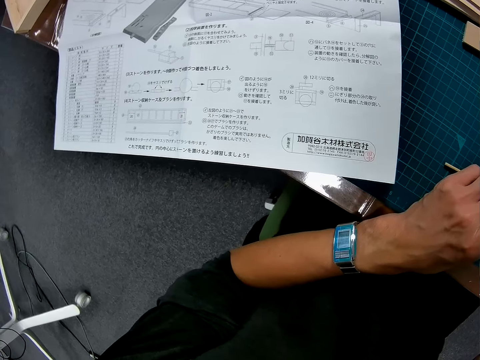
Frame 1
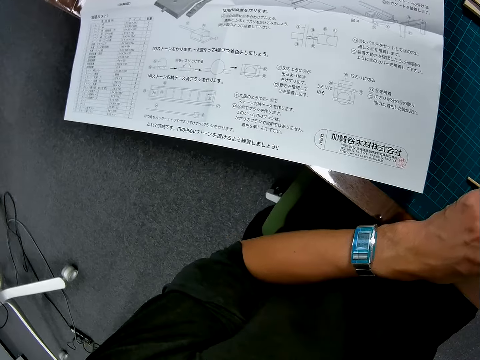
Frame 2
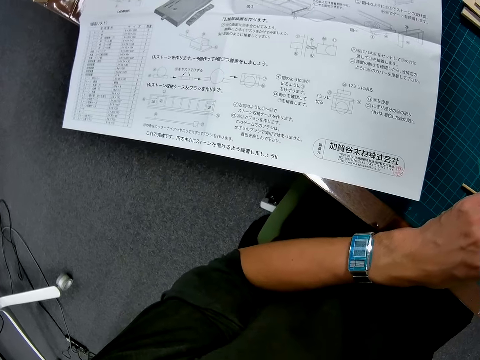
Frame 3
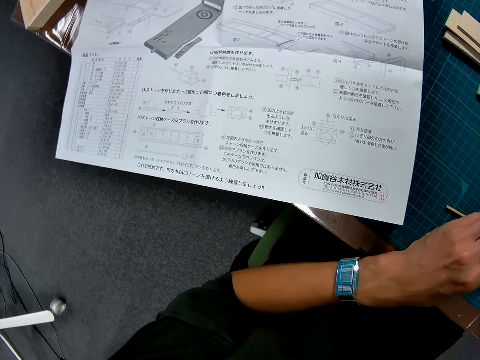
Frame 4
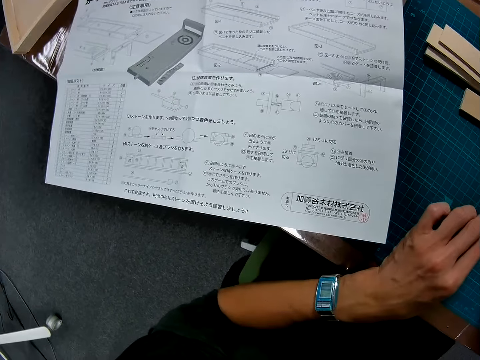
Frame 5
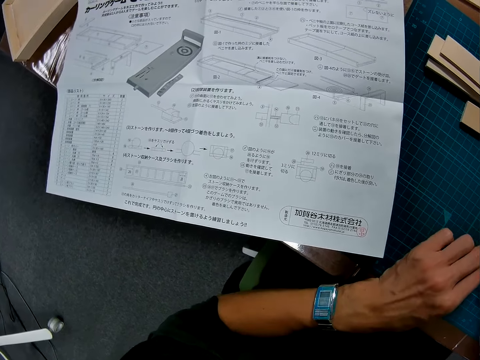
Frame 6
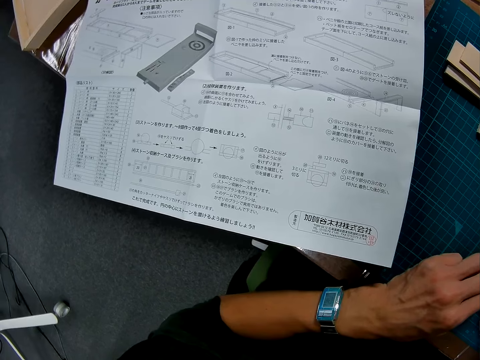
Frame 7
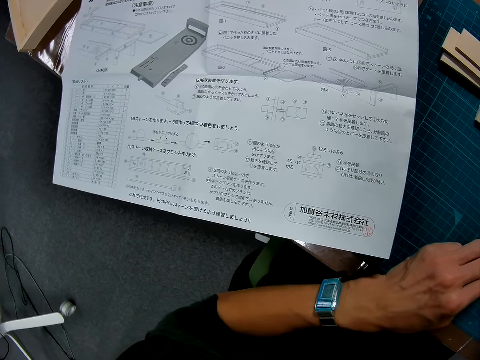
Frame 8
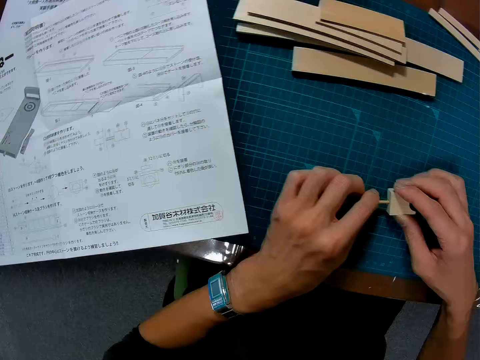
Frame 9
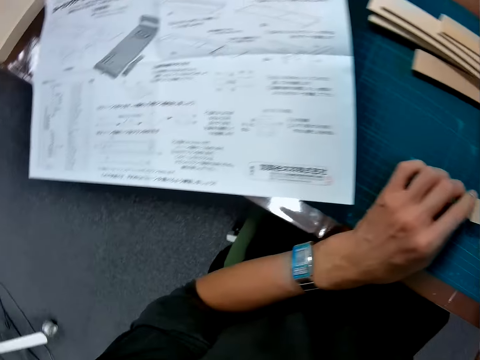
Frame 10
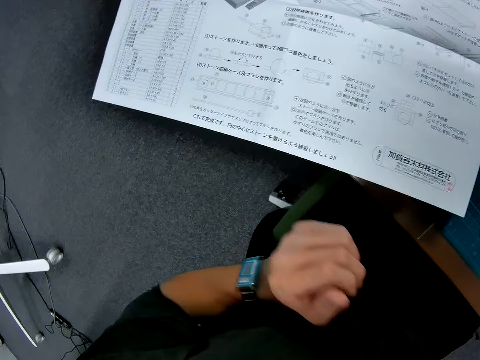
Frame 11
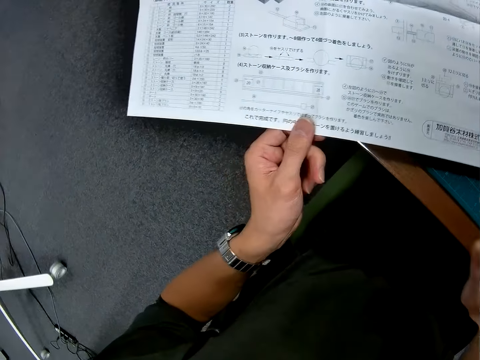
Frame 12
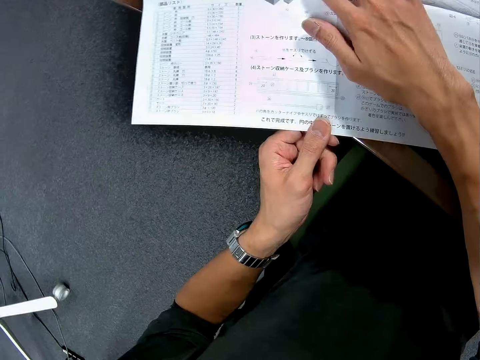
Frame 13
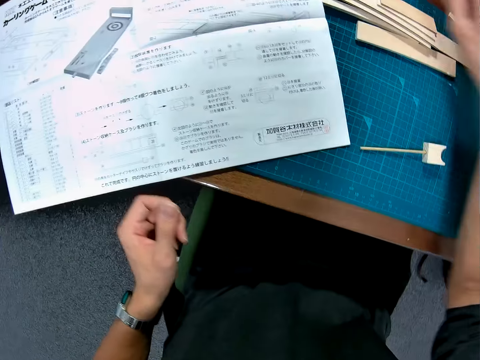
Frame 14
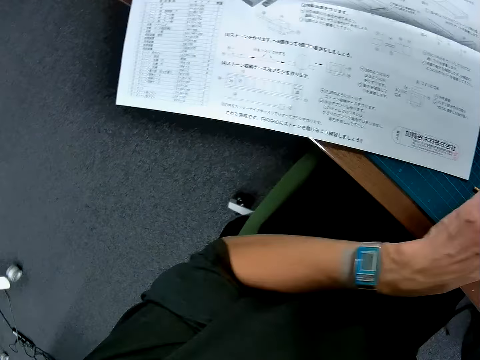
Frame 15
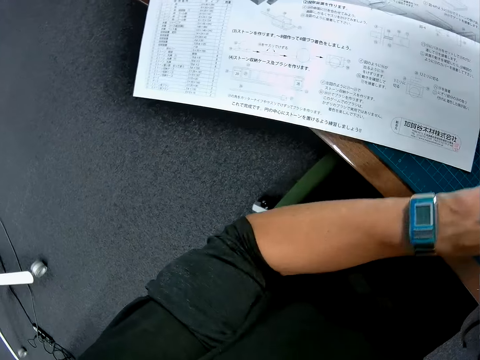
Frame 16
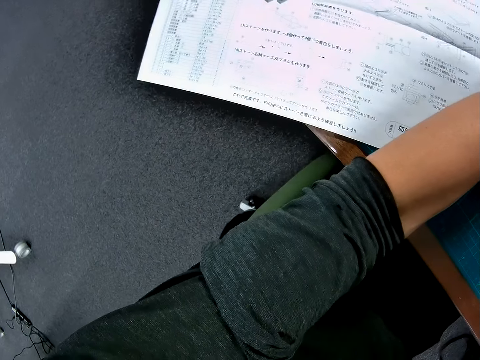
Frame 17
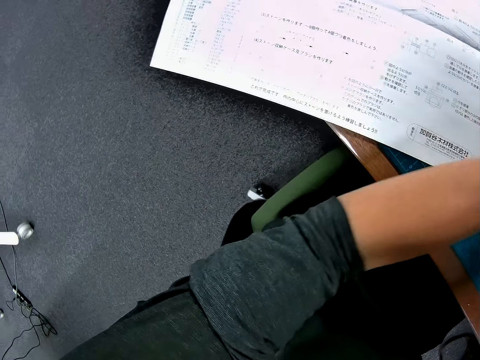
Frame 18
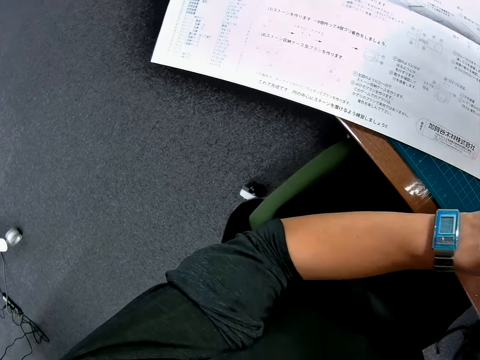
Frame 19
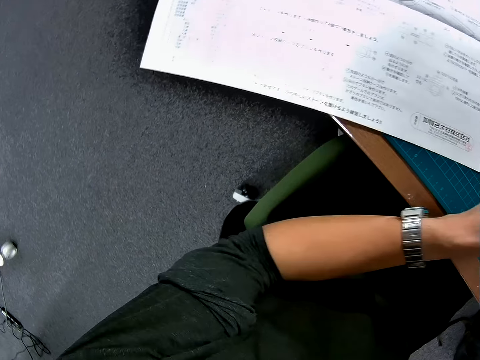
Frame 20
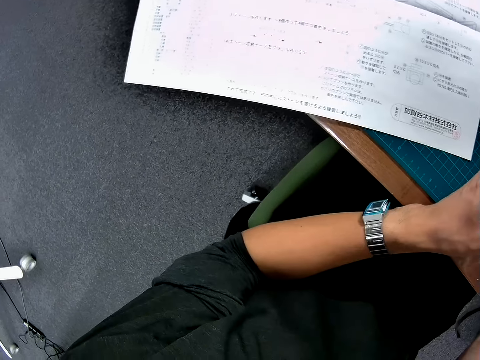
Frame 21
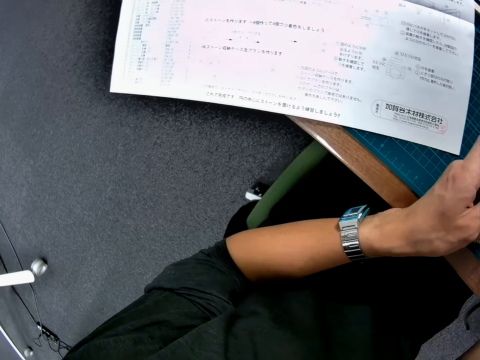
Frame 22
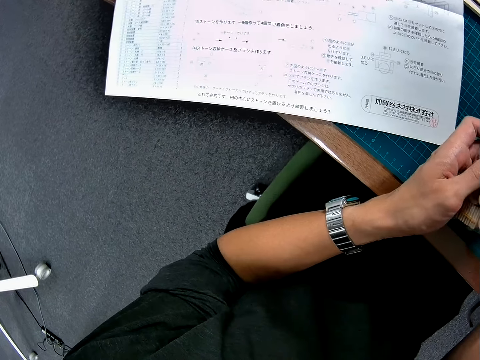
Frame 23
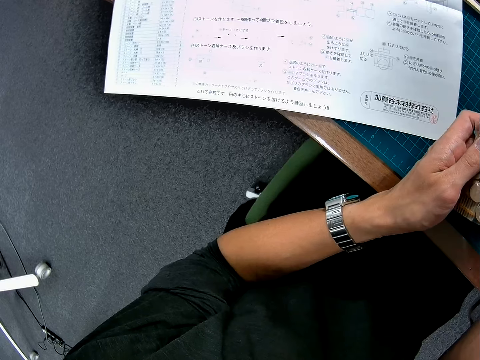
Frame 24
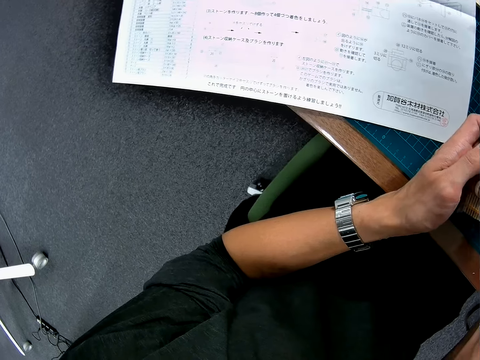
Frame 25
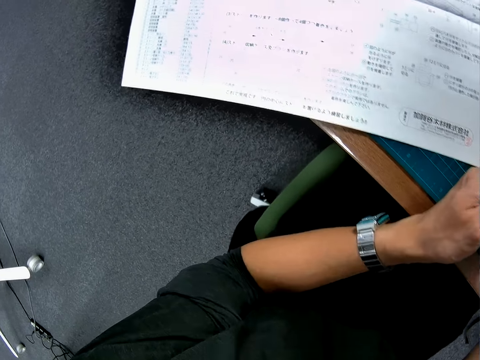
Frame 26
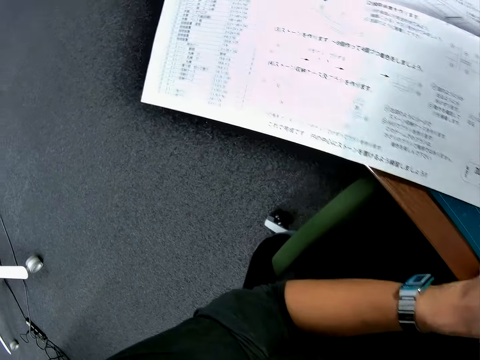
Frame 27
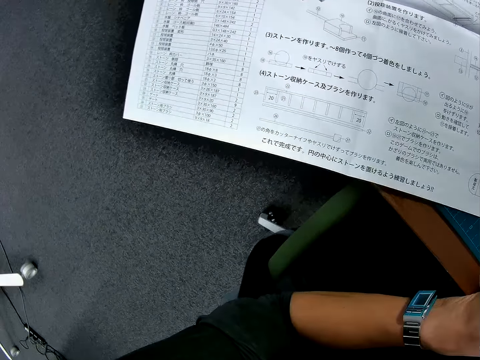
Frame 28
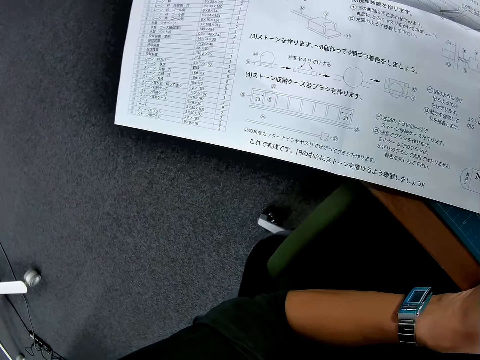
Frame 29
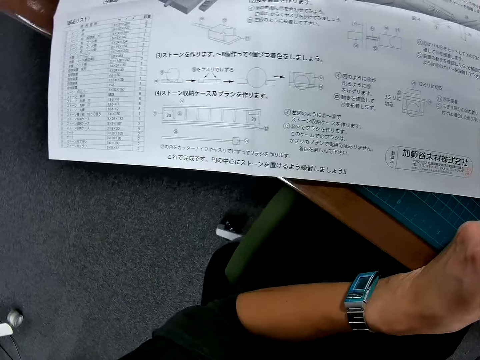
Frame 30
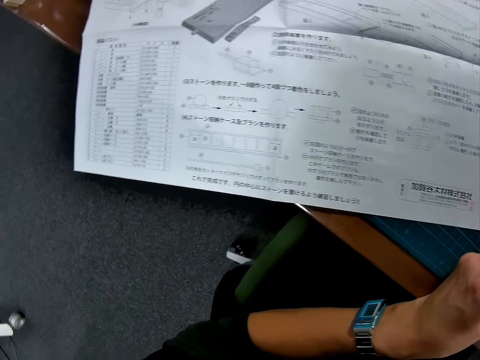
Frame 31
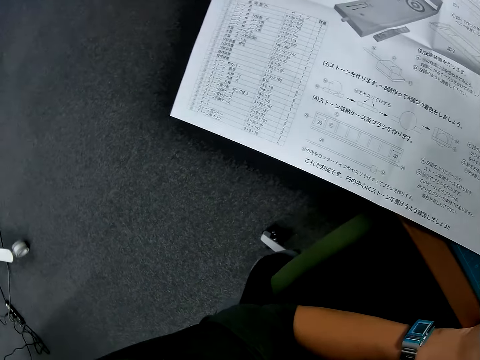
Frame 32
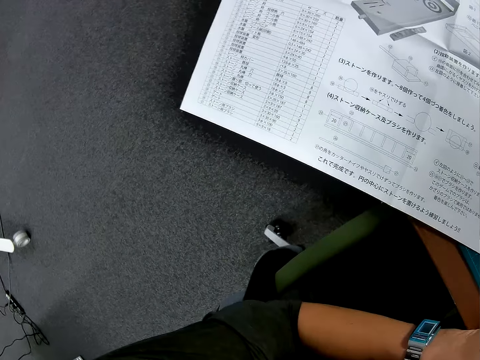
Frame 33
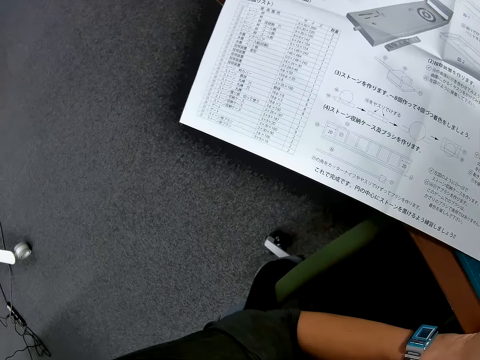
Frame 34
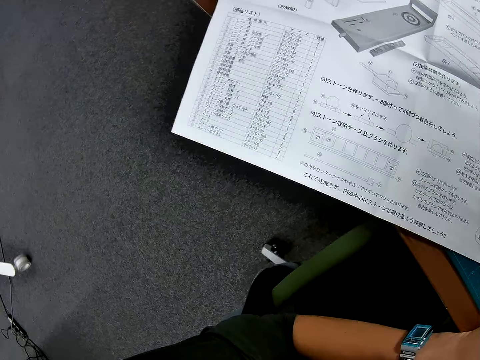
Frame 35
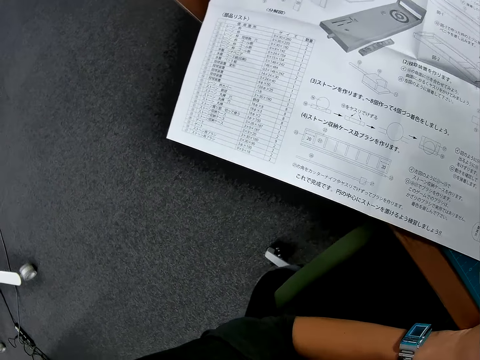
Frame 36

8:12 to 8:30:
The camera wearer holds a wood rod on a cutting mat. He looks at a piece of paper on a table. He puts down the wood rod and a piece of wood on the cutting mat. He touches the instruction manual. He moves the piece of paper on the table. He removes his hands from the instruction manual. He looks around the table. He moves a wooden mechanical nut. He picks up the polythene bag of wooden mechanical nuts from the cutting mat. He looks at the piece of paper on the table.

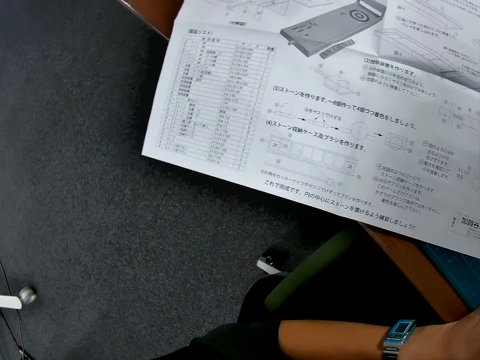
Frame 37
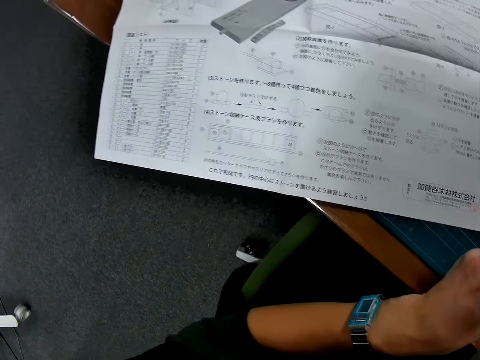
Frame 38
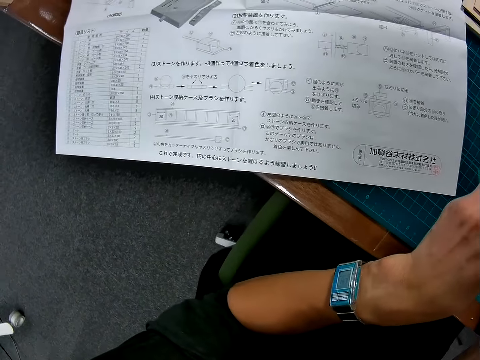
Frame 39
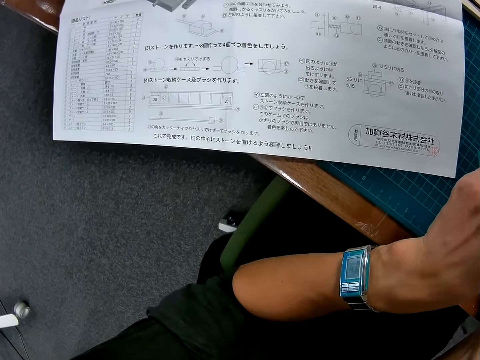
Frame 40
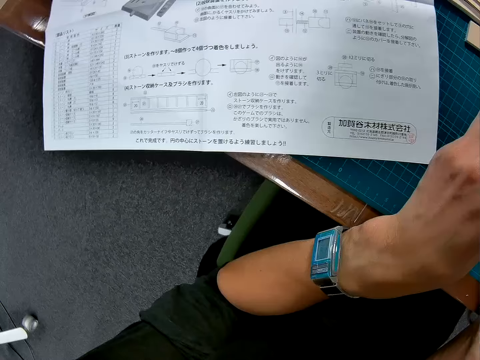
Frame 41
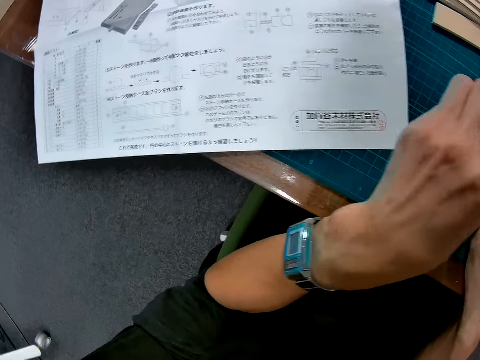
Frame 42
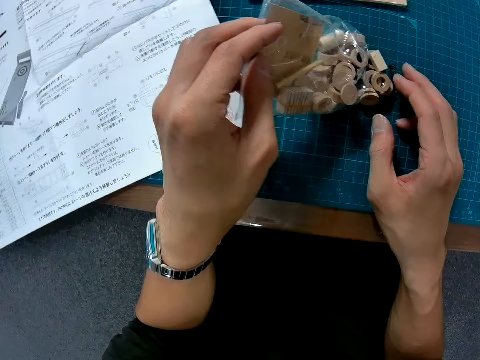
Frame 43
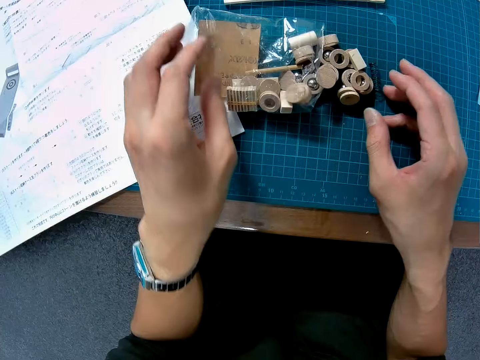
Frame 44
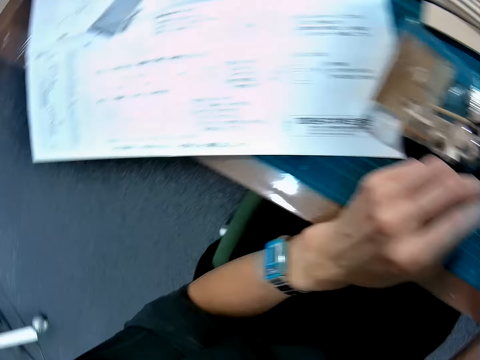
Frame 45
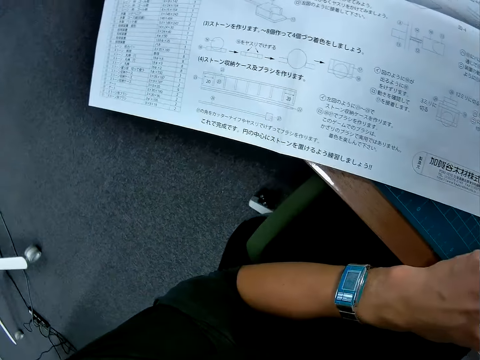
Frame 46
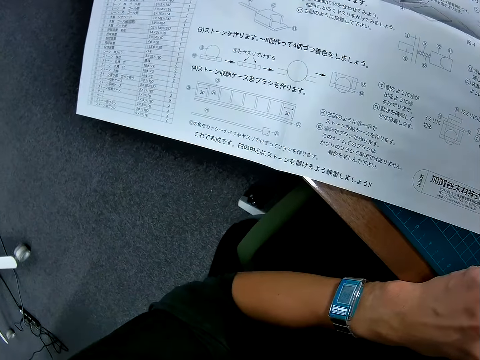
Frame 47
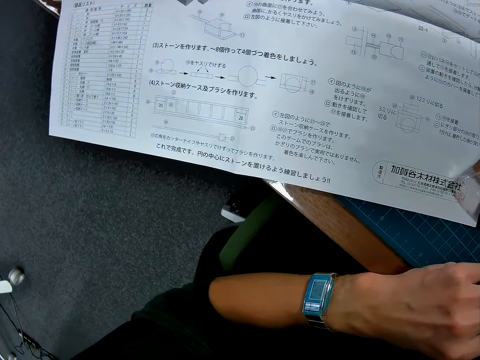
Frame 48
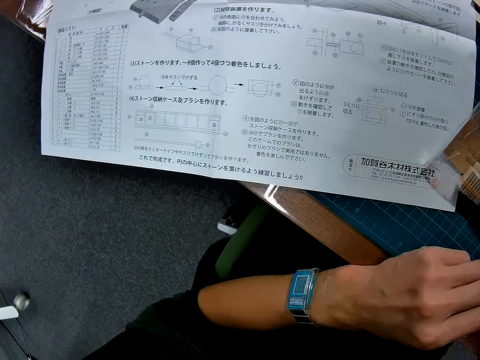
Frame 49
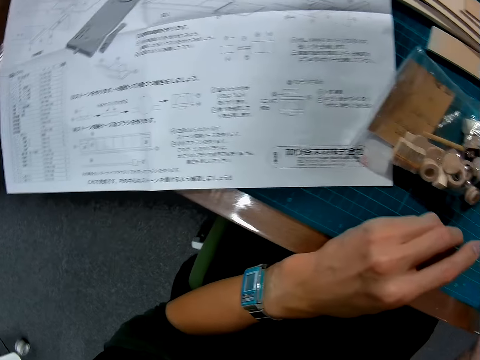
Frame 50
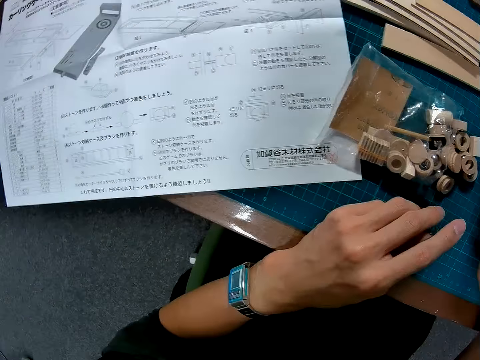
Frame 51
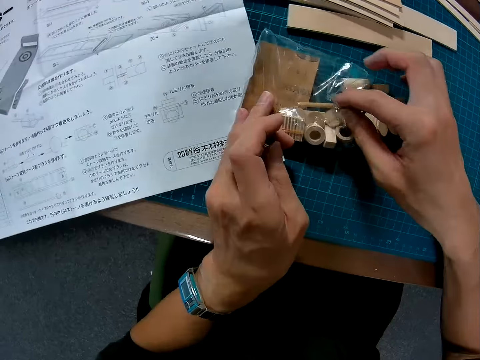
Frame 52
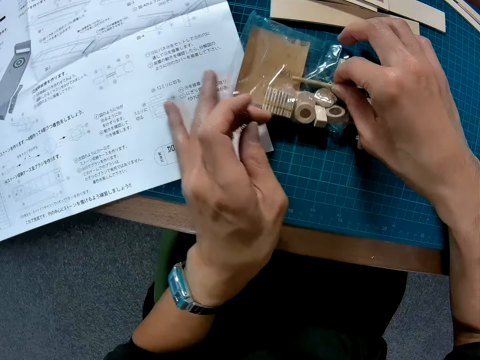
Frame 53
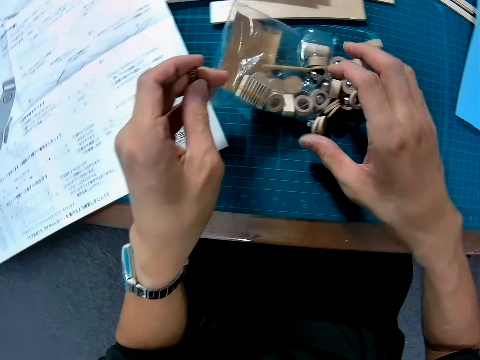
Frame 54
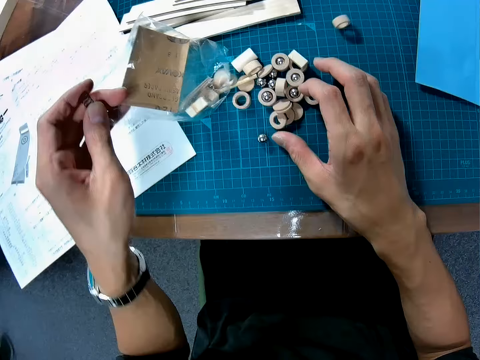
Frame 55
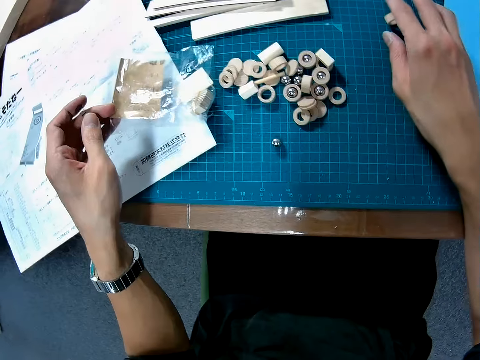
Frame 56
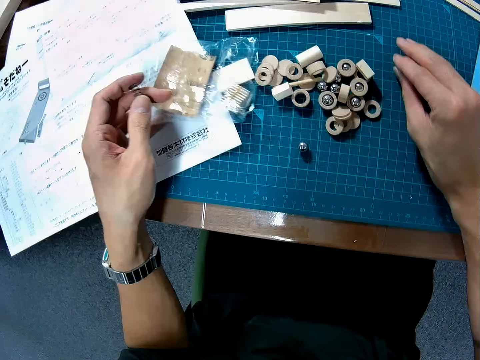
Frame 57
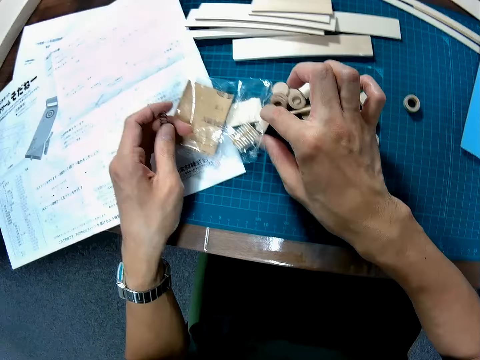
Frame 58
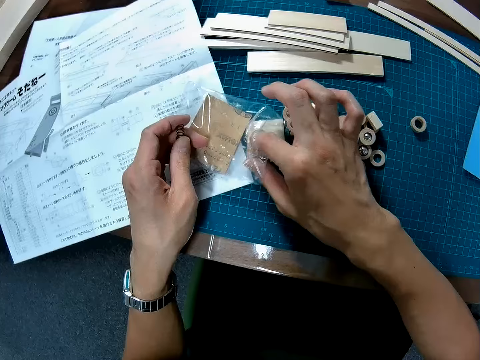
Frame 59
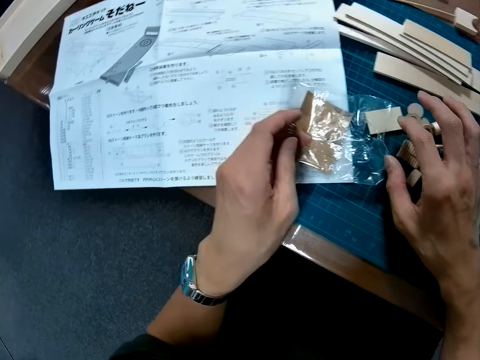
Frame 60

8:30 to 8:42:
The camera wearer holds a transparent tool paper with hands. They pour the wooden mechanical nuts on a cutting mat. They look at a piece of paper on a table. They put pieces of wood on the cutting mat. They touch the wooden mechanical nuts on the cutting mat. They move a piece of wood on the cutting mat. They remove the piece of wood from the transparent tool paper with hands.
